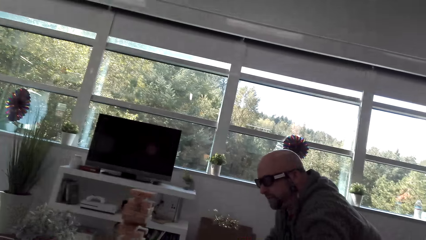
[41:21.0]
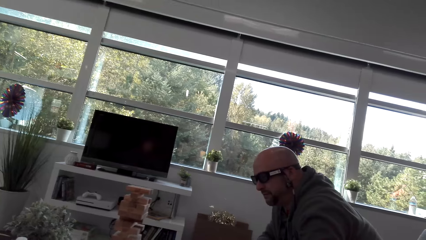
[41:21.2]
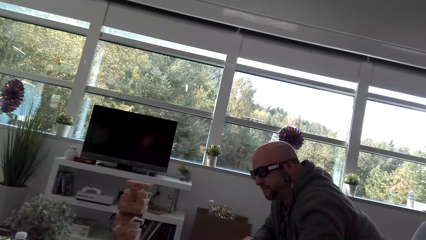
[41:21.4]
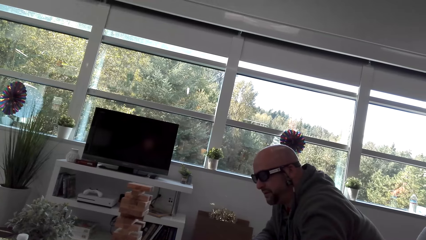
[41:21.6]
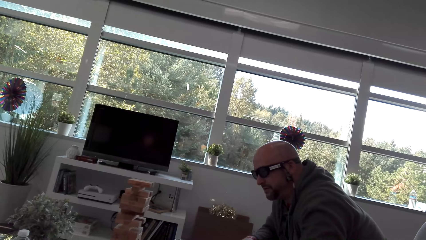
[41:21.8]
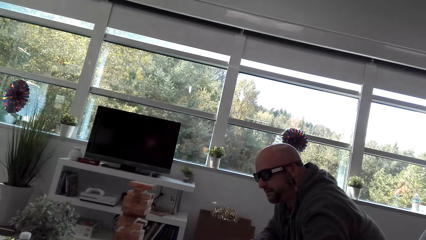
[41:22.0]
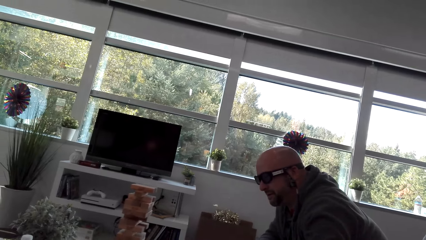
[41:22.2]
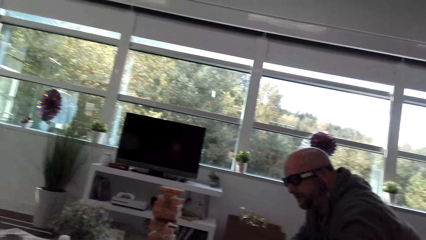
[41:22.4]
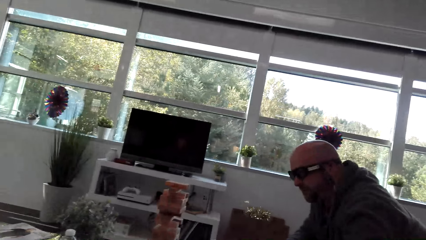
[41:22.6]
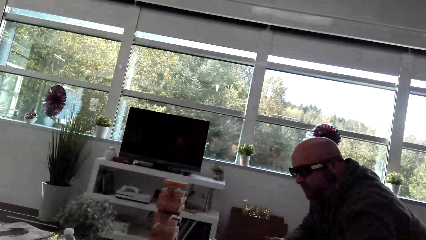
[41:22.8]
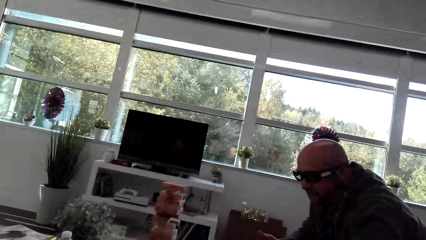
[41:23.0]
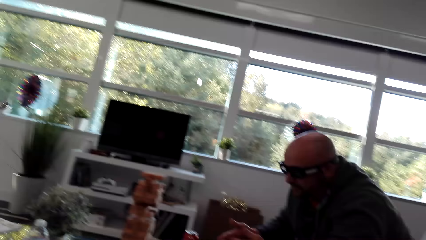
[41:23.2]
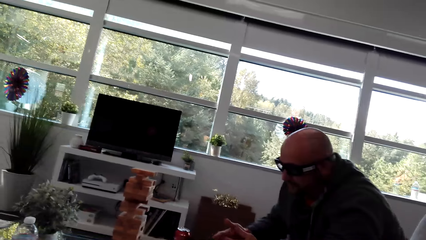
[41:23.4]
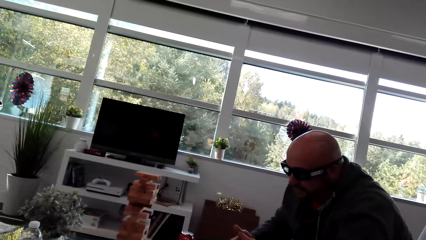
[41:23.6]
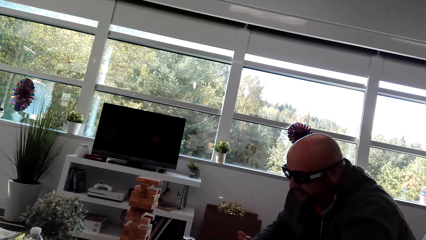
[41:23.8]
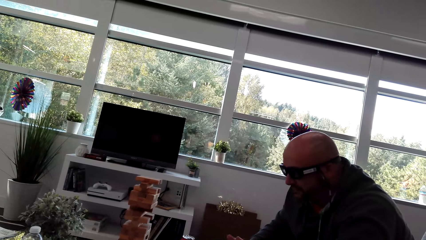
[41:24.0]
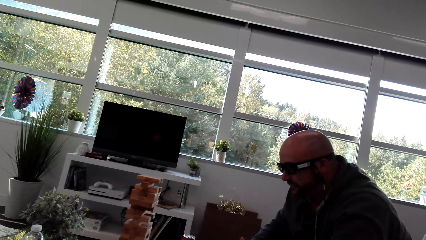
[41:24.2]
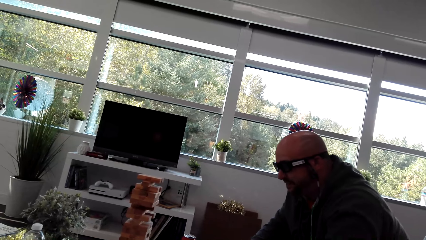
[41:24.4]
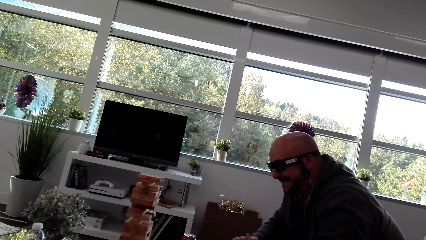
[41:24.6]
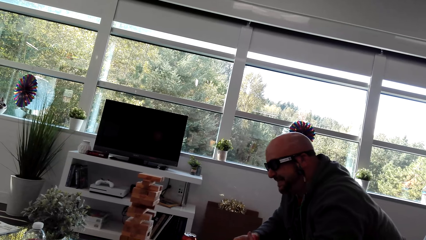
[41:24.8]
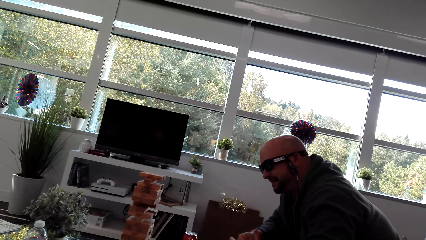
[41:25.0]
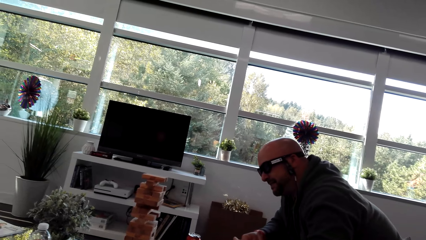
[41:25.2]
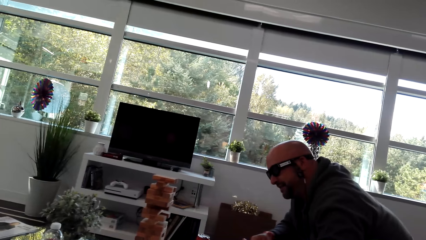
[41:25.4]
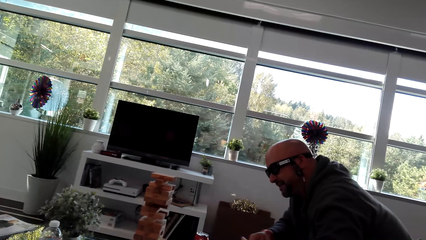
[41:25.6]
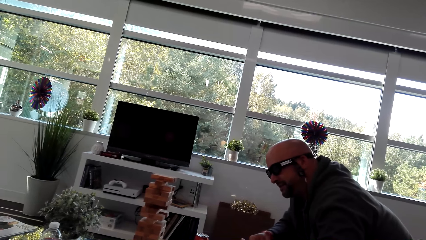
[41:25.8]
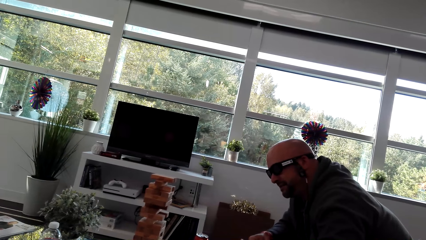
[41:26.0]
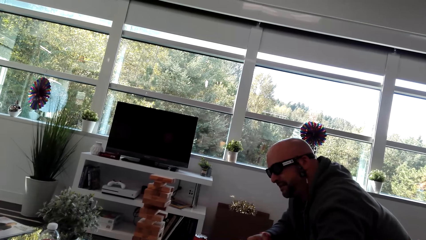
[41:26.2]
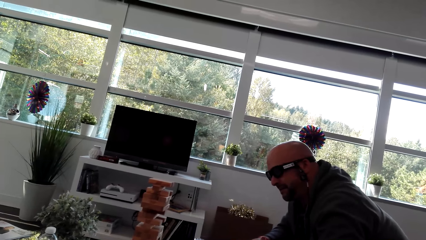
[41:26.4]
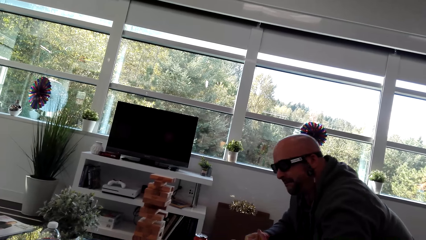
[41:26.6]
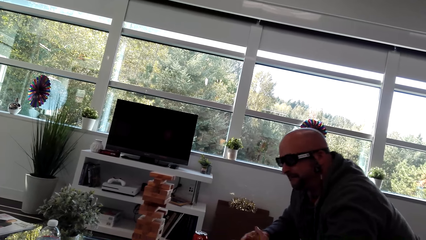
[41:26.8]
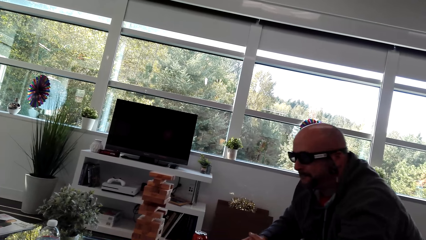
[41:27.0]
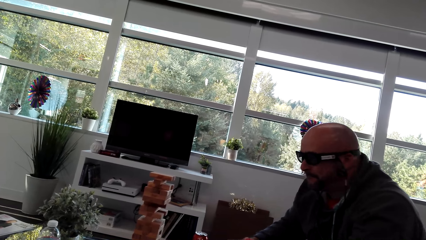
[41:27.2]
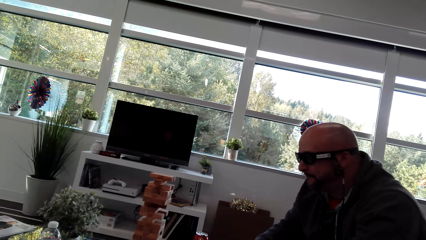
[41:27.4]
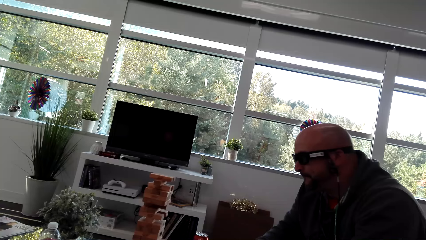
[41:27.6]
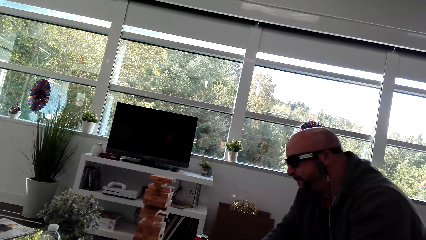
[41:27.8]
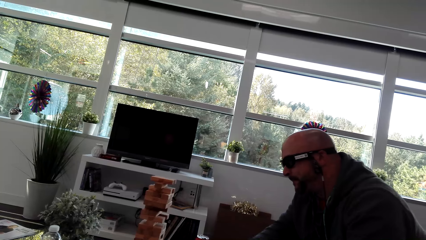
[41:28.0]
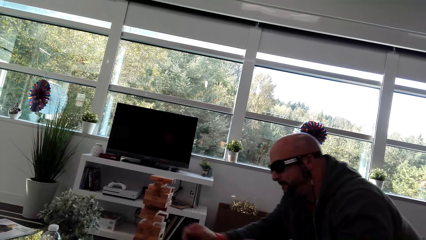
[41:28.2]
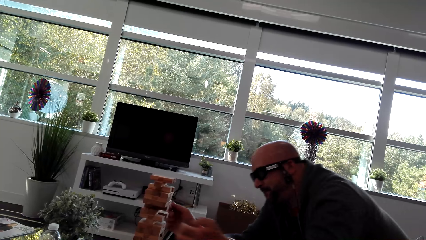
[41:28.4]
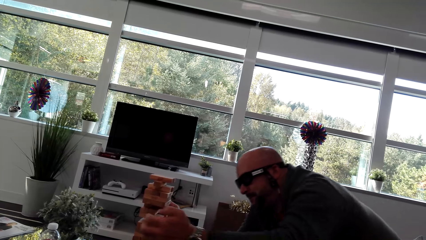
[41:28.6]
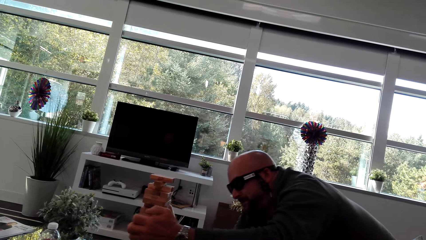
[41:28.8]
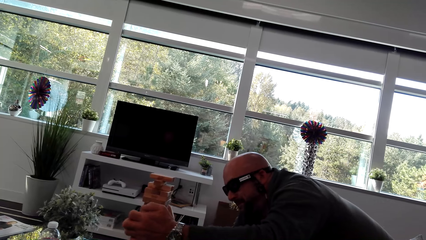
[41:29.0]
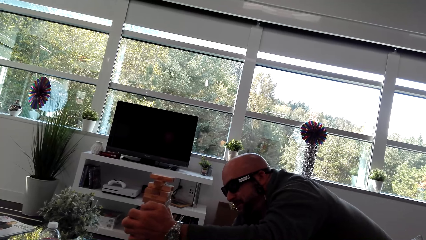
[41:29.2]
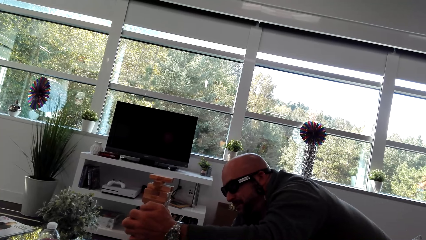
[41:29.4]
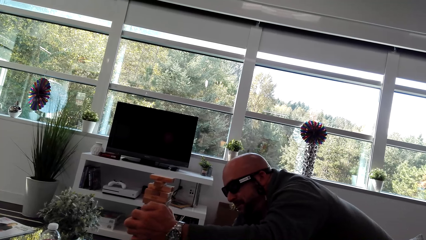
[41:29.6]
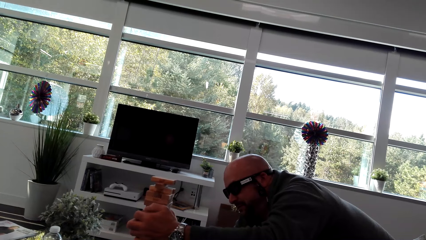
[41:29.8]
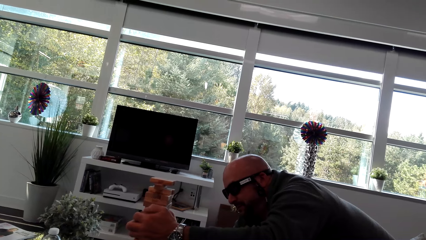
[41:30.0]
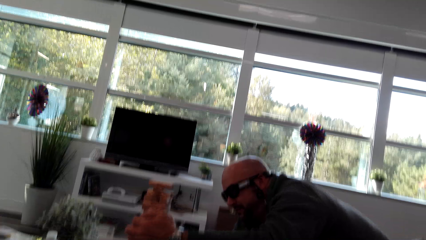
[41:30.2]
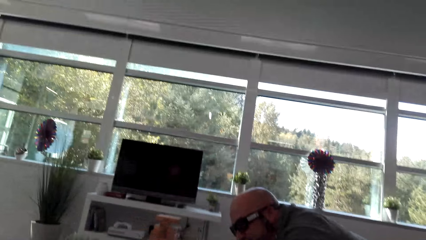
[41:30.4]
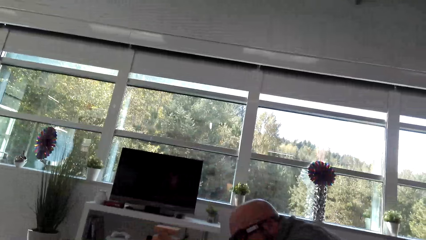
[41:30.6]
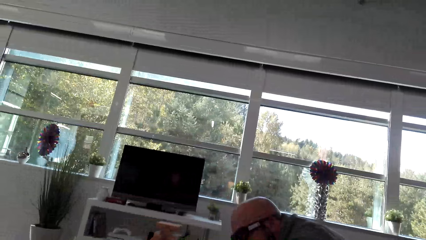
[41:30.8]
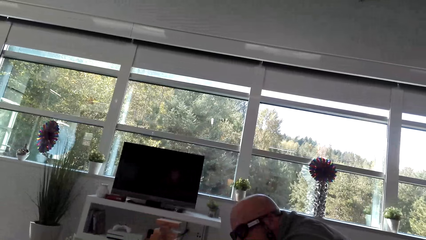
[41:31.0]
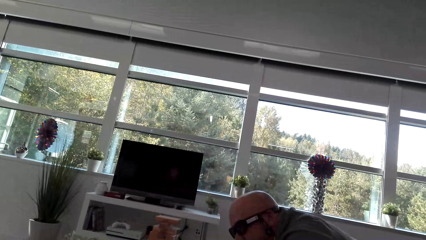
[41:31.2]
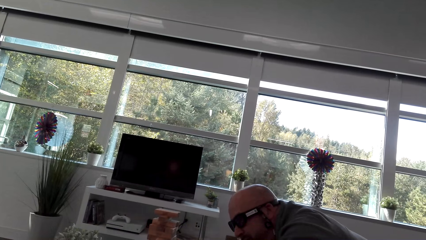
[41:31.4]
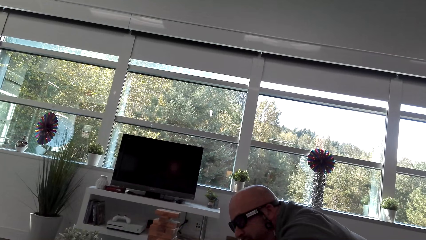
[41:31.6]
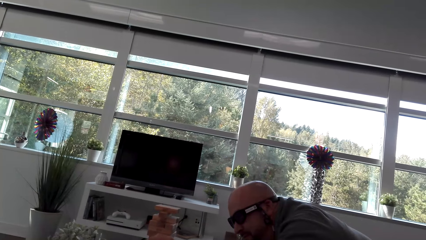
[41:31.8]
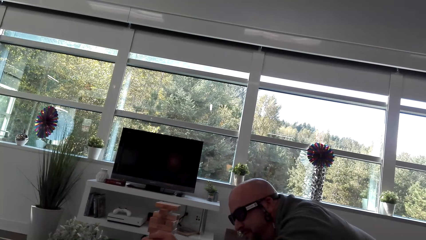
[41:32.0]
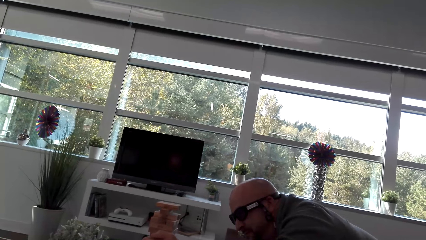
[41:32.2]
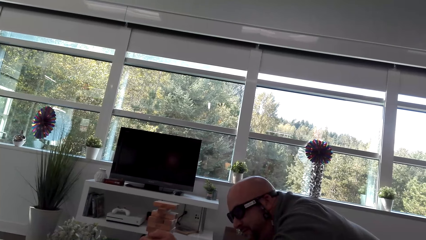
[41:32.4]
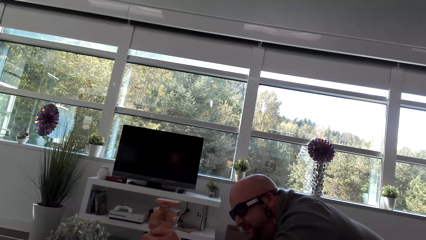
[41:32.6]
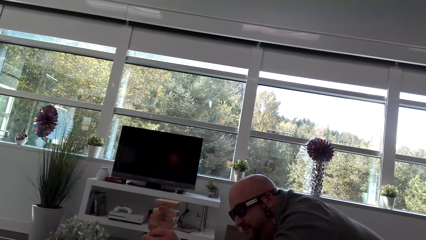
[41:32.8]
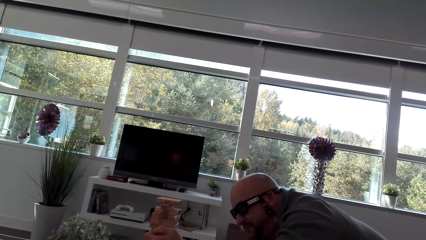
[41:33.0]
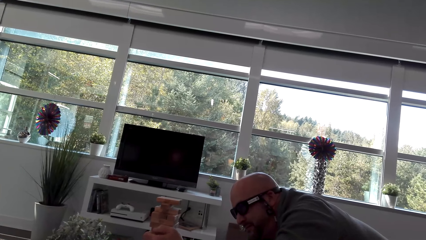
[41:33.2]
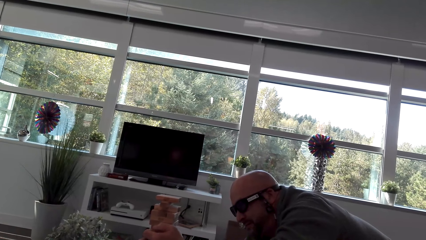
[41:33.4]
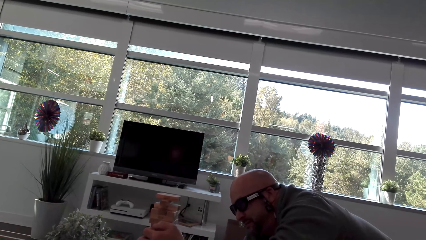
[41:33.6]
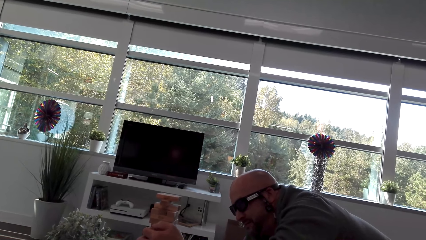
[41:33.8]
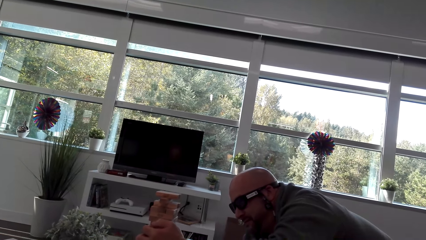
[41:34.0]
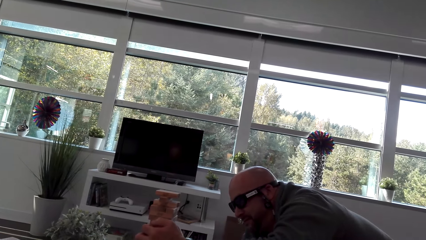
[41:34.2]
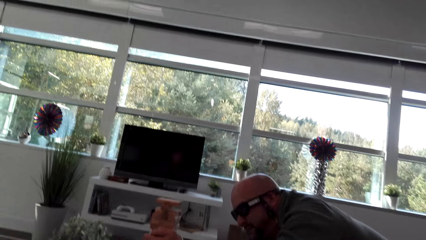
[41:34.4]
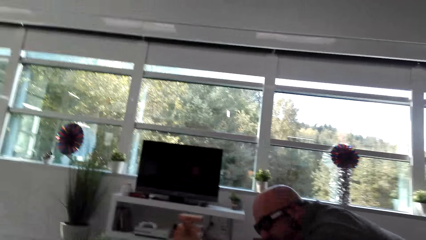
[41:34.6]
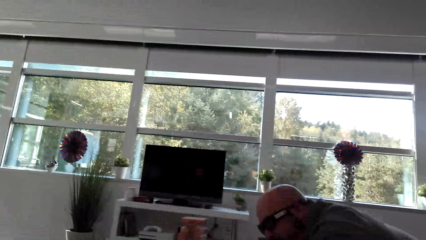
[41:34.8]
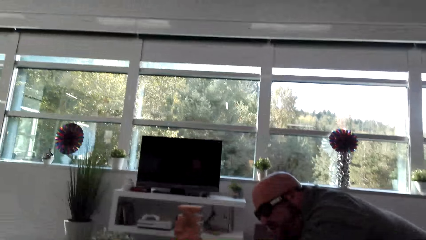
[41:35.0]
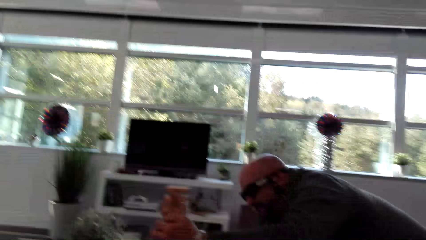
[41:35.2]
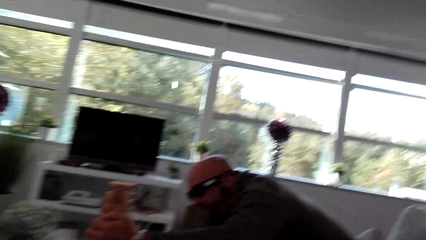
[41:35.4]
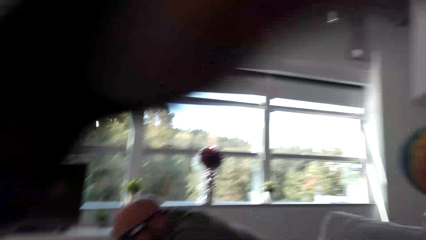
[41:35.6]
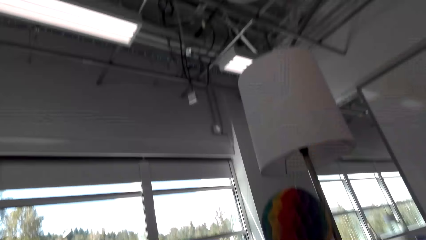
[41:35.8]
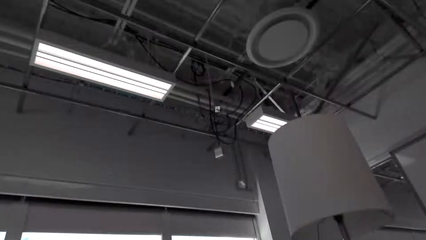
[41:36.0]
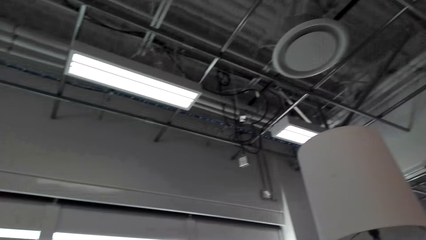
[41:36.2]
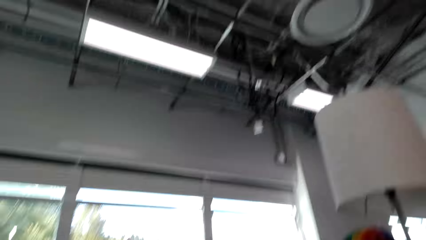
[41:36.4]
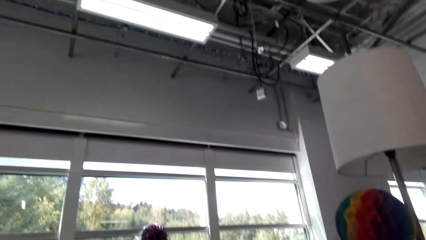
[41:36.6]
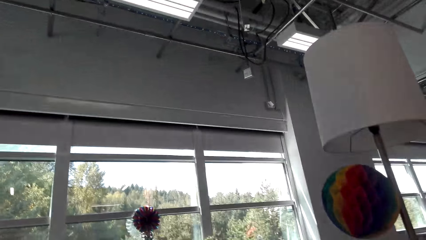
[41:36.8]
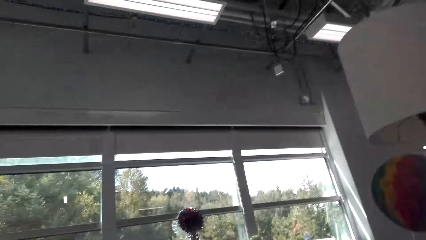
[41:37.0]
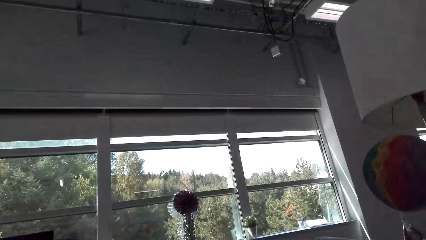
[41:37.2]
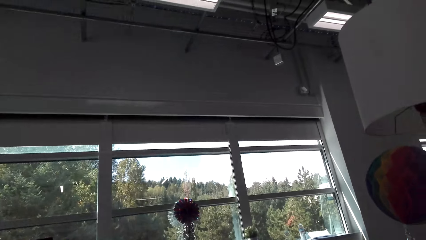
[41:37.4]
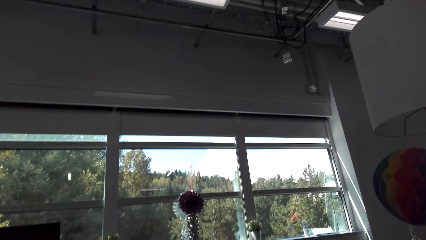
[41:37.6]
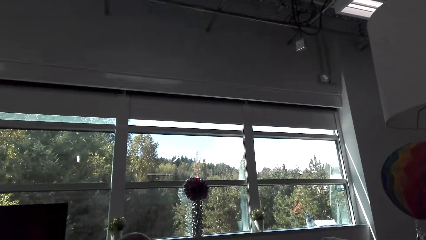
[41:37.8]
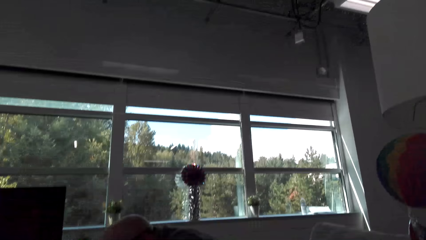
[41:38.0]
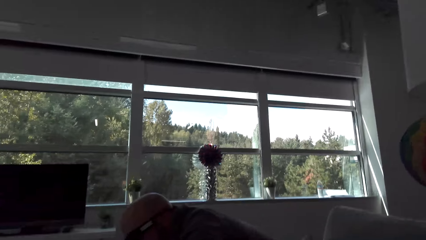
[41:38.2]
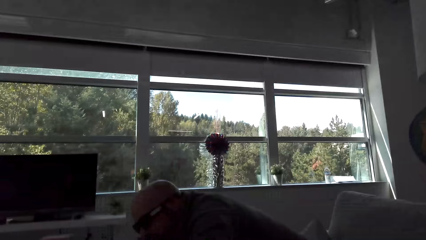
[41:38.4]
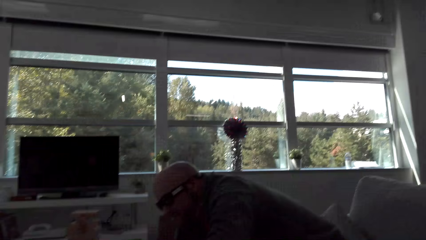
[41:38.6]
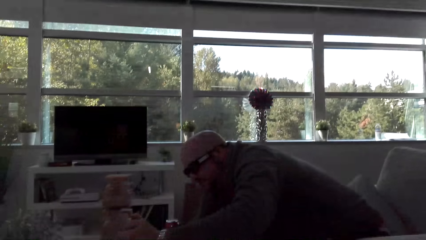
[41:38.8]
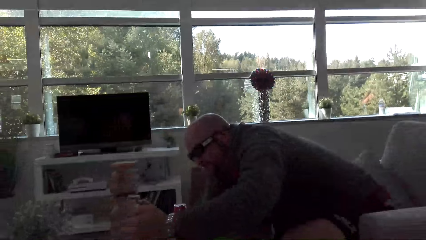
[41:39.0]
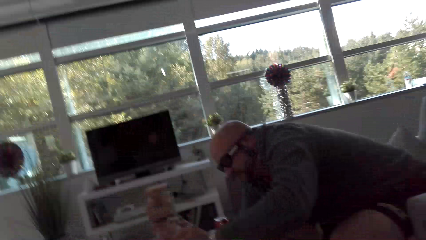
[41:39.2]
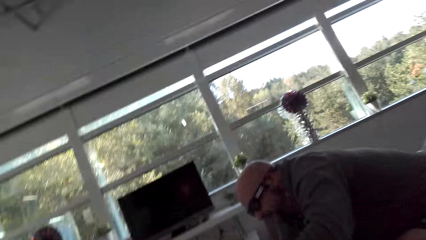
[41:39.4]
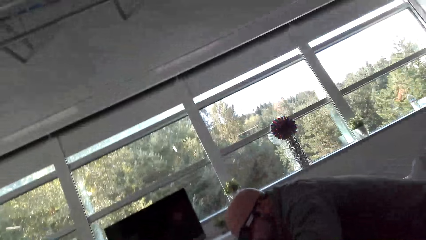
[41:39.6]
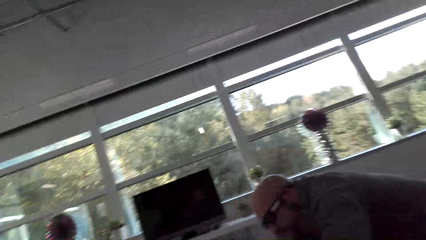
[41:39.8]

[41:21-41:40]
A man moves his body. The camera wearer dialogs with the man. The man plays the stacking block game. The man puts his hand on the blocks. The camera wearer looks around.
